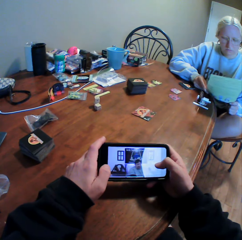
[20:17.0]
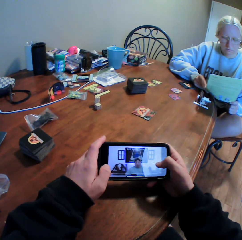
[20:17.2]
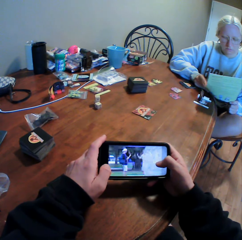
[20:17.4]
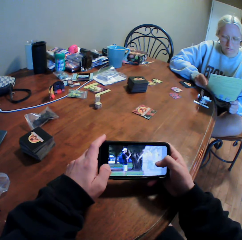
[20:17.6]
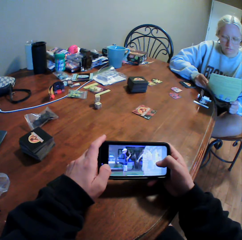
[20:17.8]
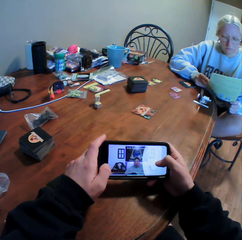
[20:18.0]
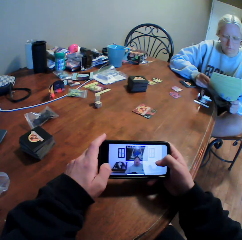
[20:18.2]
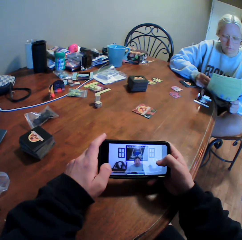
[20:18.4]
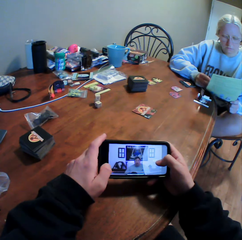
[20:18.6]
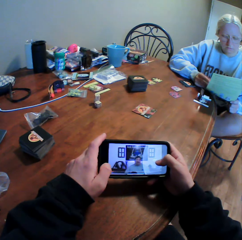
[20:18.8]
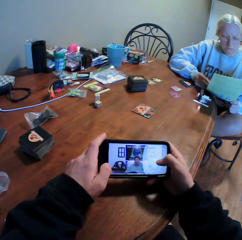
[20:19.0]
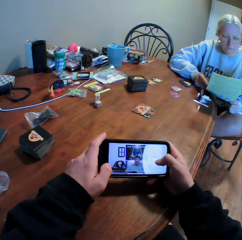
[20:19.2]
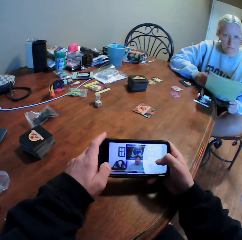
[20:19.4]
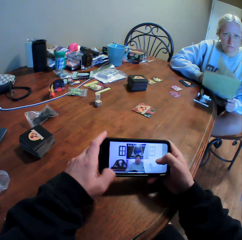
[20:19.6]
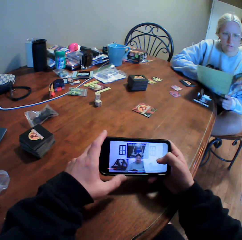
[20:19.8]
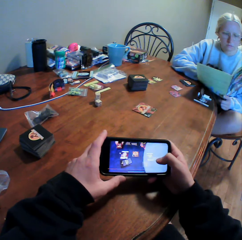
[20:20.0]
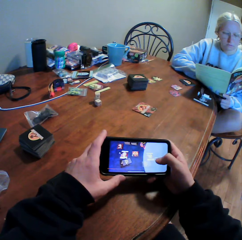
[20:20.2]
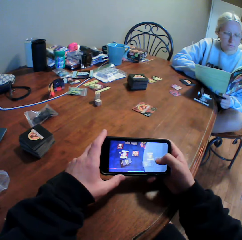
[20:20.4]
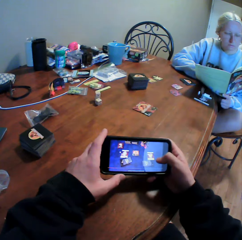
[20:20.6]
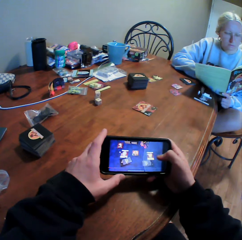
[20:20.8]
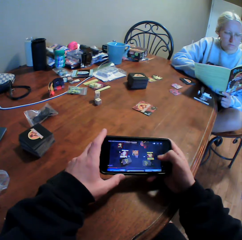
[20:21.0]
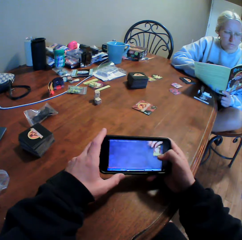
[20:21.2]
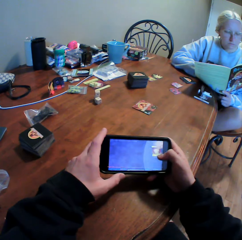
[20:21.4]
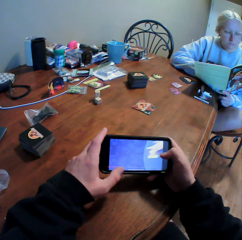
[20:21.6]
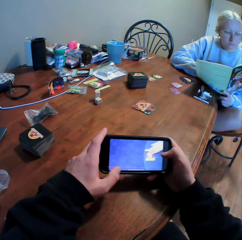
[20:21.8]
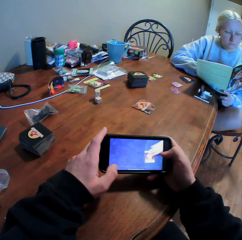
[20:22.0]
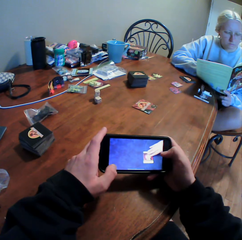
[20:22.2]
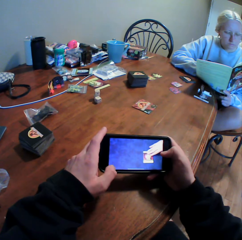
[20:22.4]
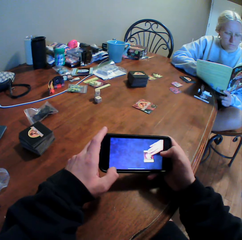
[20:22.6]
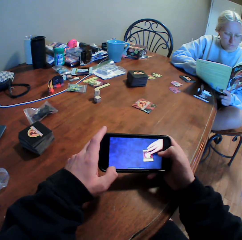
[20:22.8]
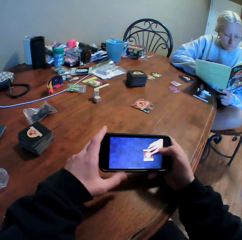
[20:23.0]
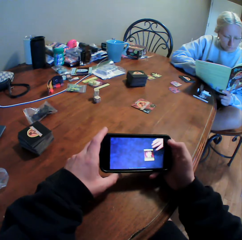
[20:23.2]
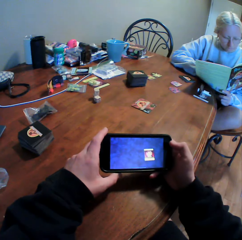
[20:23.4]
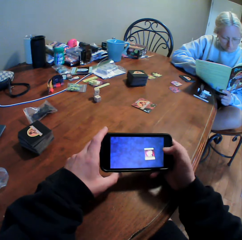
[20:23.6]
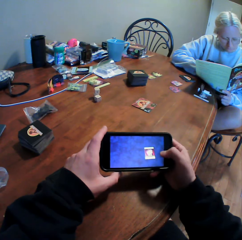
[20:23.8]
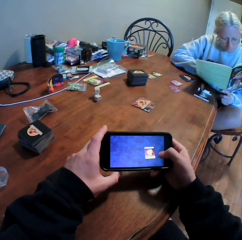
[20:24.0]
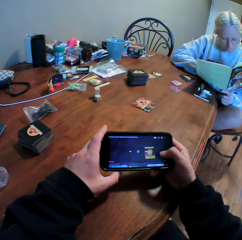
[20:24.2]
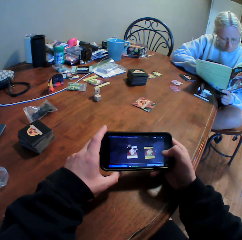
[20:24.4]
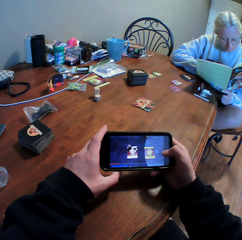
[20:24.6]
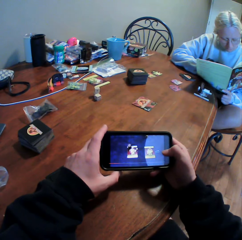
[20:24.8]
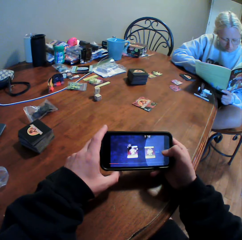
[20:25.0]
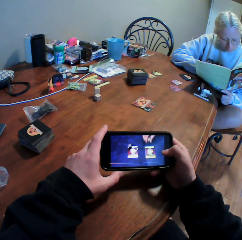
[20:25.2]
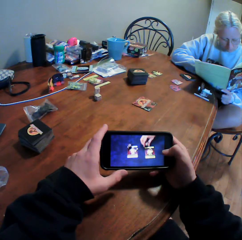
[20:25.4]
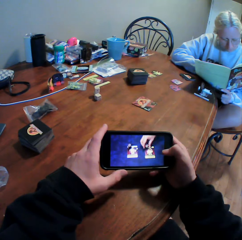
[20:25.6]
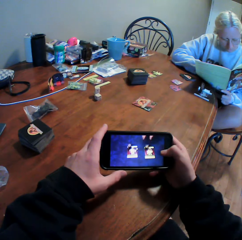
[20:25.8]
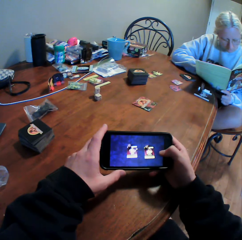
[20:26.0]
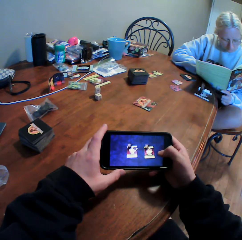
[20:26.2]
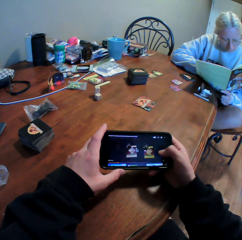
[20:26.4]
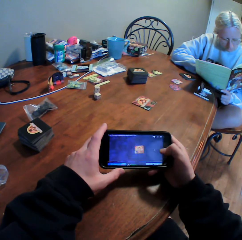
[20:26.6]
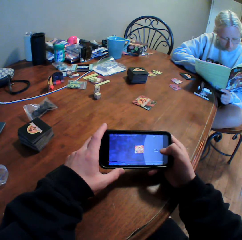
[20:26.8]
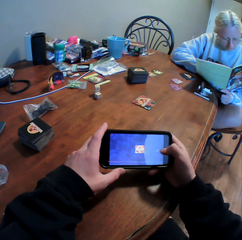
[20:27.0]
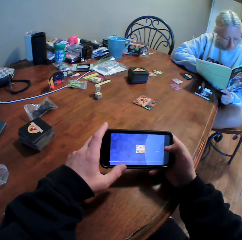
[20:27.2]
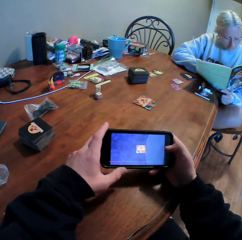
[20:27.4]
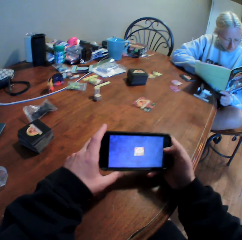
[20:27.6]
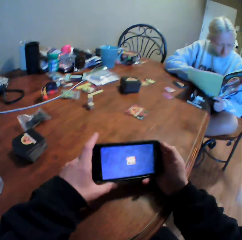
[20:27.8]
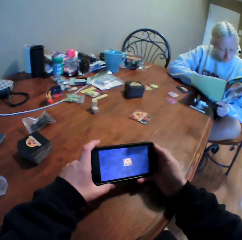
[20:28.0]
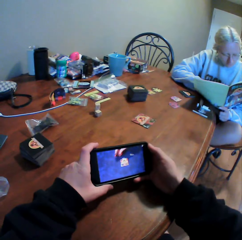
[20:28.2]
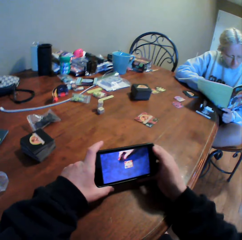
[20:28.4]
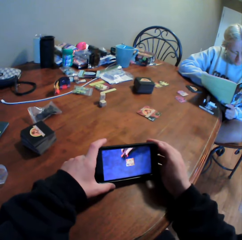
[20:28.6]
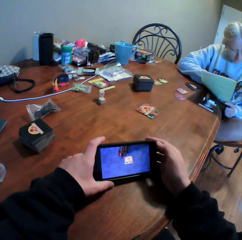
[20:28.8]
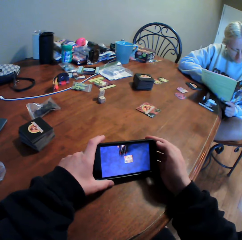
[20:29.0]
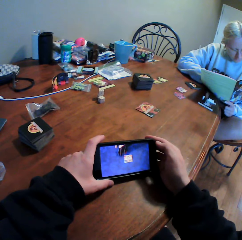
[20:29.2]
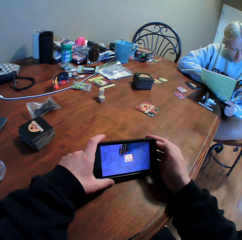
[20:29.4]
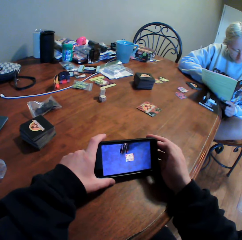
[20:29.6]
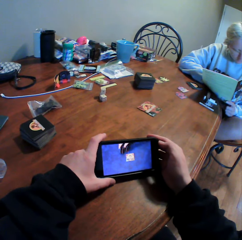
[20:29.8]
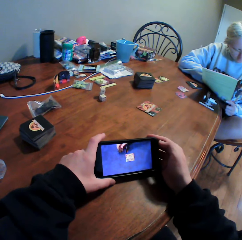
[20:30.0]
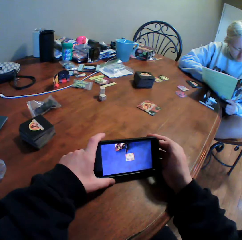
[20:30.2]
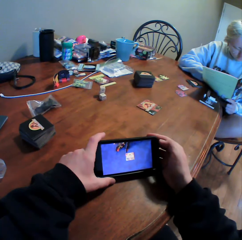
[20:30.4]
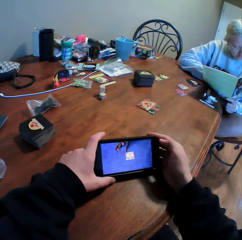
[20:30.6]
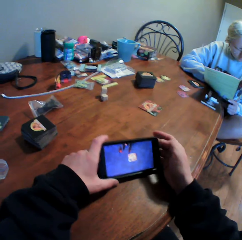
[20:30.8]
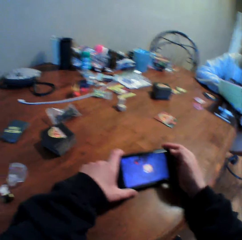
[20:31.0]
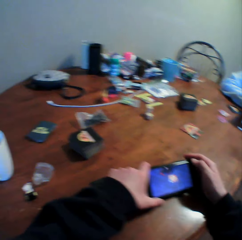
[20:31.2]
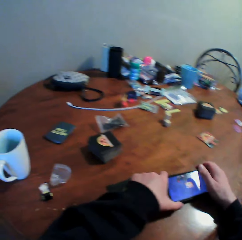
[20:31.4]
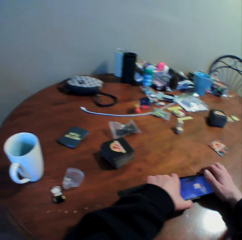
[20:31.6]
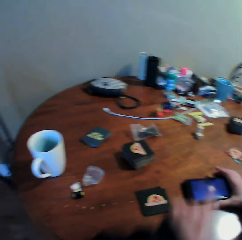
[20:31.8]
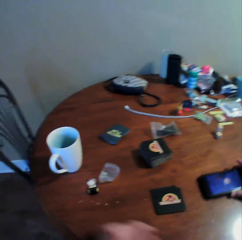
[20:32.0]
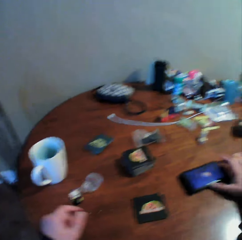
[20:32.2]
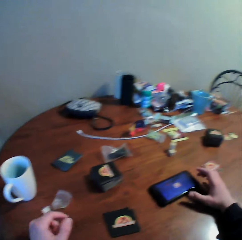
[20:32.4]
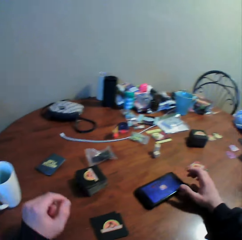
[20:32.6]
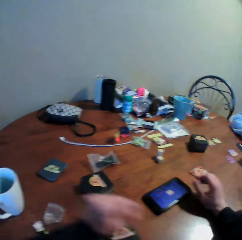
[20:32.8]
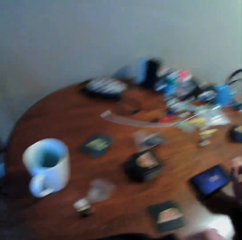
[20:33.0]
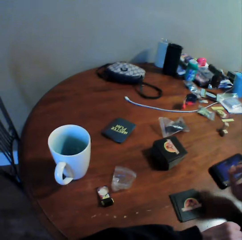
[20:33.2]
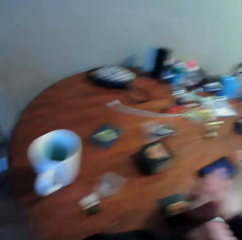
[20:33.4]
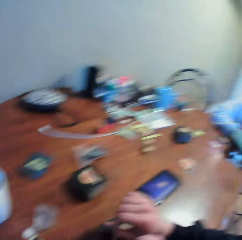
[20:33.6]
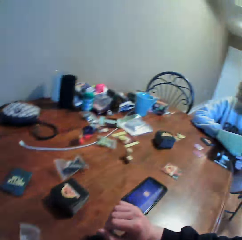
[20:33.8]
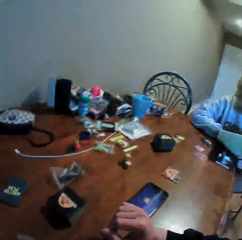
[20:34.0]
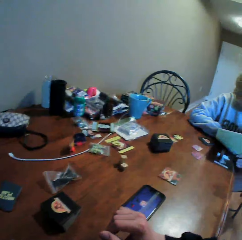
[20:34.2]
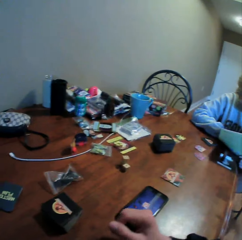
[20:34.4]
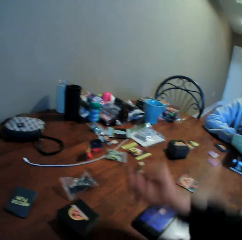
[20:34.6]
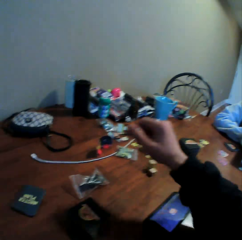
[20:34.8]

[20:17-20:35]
The camera wearer watches the video in the phone. They put the phone on the table. They stare at the table.

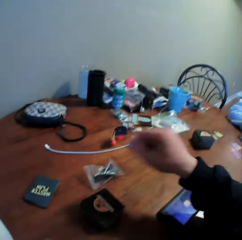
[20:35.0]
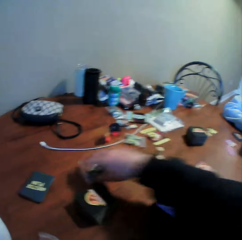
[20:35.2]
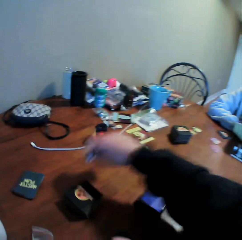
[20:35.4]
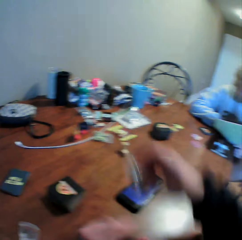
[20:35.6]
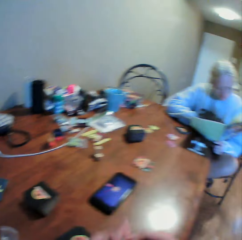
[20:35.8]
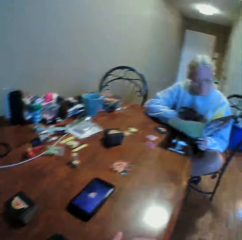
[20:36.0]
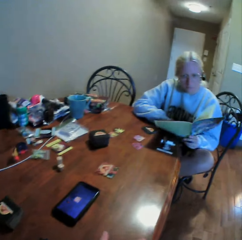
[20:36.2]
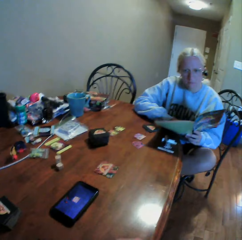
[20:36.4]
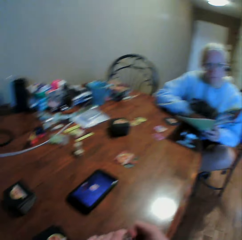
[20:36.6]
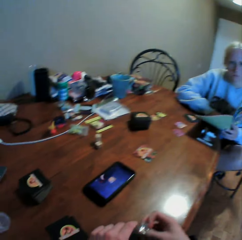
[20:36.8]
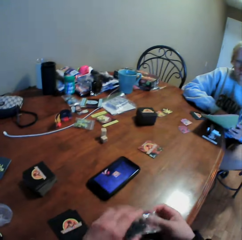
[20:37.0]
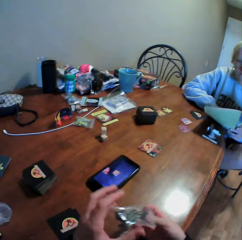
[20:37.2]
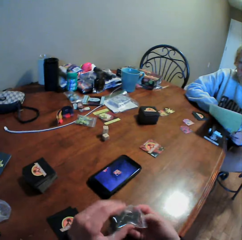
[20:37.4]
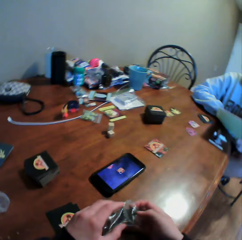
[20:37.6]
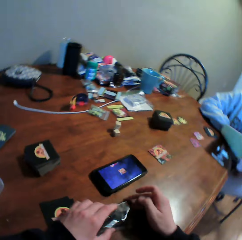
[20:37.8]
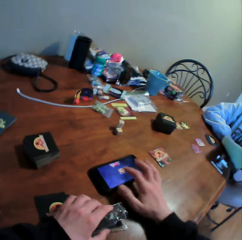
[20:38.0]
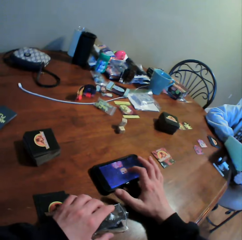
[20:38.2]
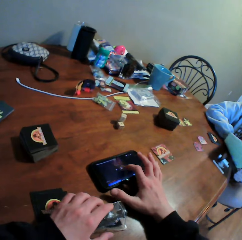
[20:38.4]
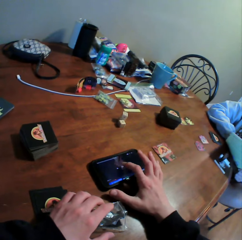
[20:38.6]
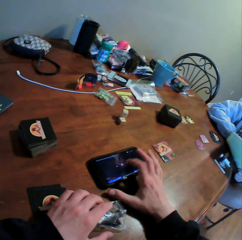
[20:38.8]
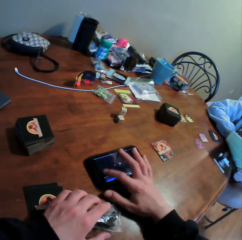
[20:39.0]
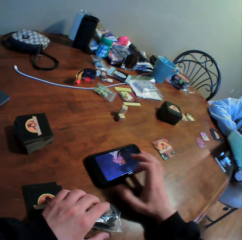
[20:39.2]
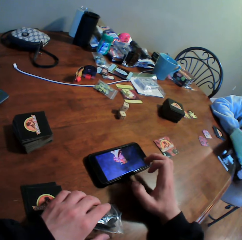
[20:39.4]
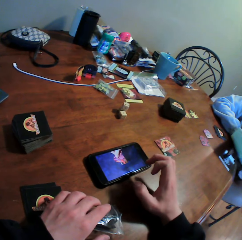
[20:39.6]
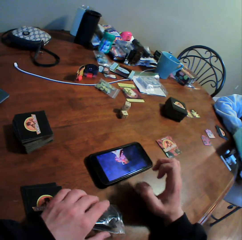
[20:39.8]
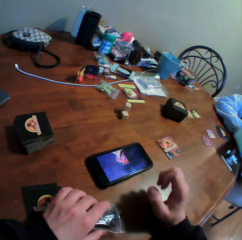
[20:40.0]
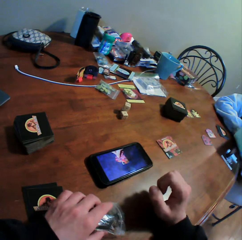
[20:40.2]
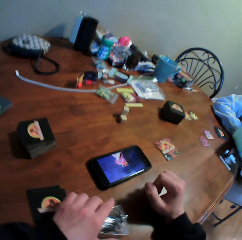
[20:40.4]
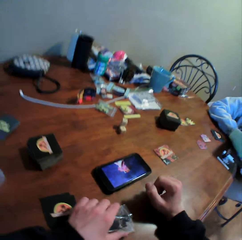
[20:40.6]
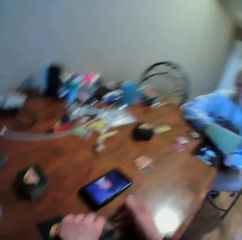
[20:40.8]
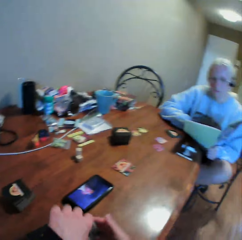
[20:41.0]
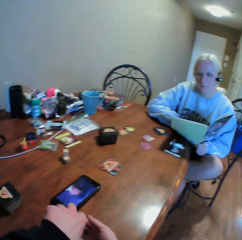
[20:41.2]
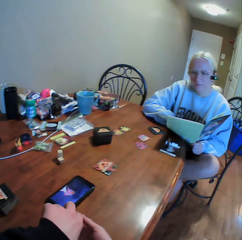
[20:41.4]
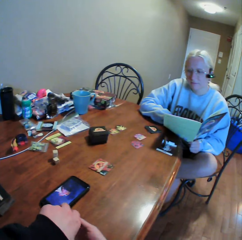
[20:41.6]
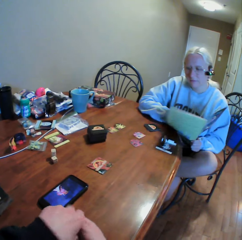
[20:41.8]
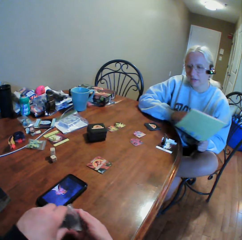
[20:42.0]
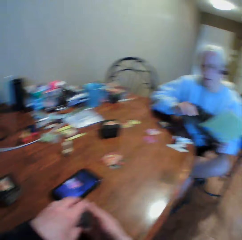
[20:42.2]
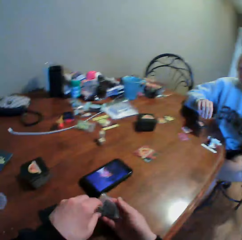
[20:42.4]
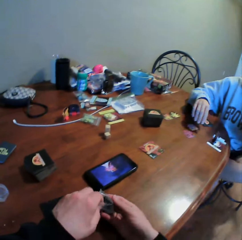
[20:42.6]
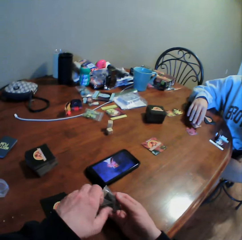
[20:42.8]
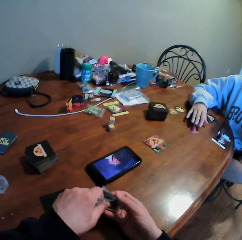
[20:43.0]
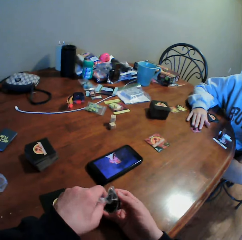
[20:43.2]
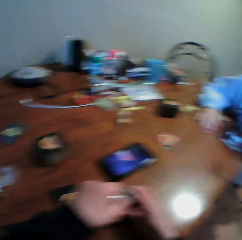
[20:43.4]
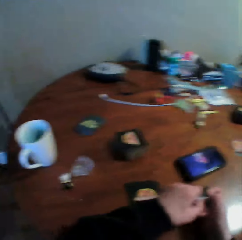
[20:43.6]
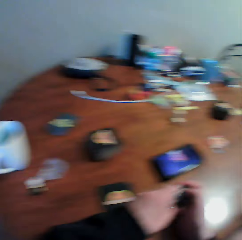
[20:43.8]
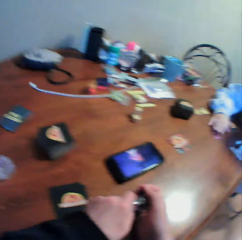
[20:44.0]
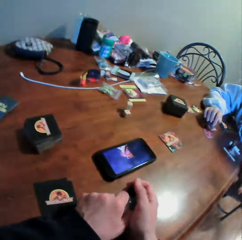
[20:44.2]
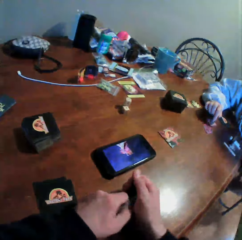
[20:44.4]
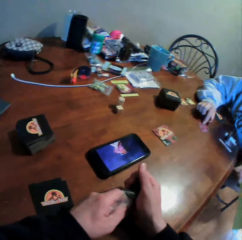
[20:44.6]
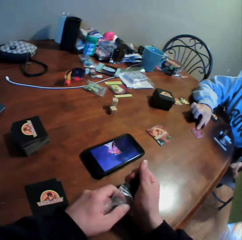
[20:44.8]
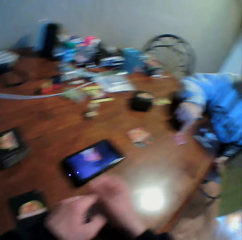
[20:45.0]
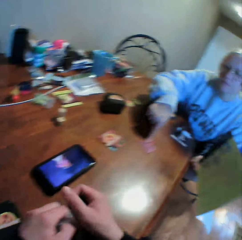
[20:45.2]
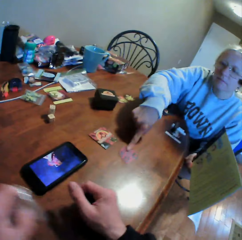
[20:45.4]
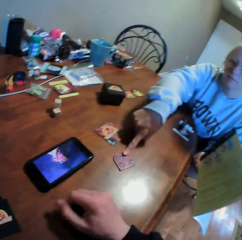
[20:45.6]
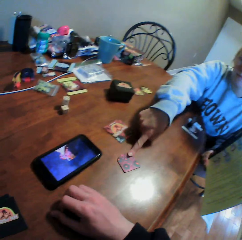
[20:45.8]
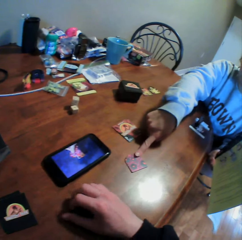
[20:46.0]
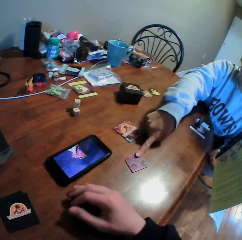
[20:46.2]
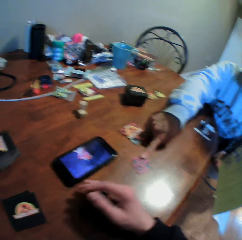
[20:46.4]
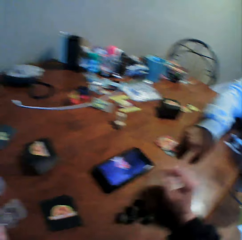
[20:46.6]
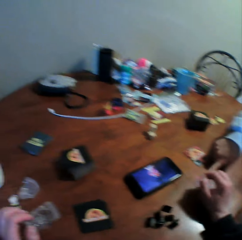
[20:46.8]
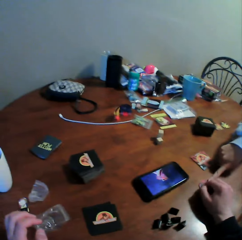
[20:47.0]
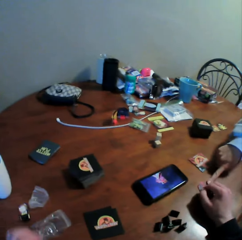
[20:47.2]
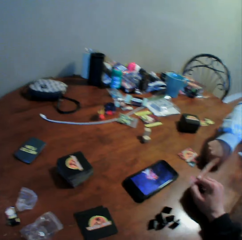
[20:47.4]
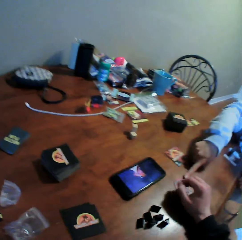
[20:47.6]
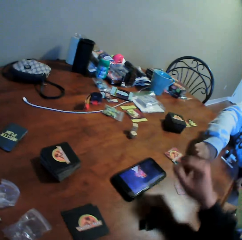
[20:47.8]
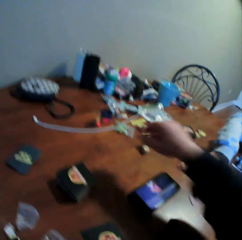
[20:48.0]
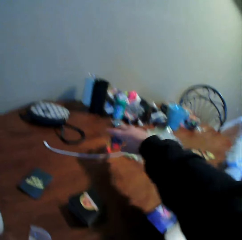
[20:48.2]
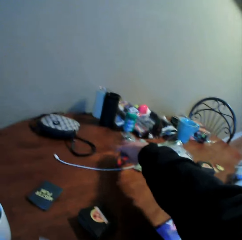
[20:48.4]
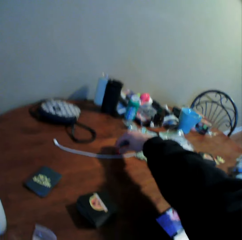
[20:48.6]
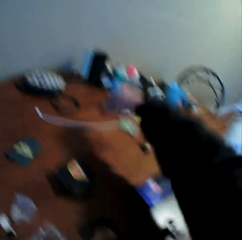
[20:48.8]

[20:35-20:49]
The camera wearer picks up the sachet of something. They operate the phone on the table. They interact with a person. They stare at the person. They look around the table. They remove something from the sachet. They tear the paper. The person moves the card on the table. The camera wearer moves the card on the table. They put something on the table. They touch the card on the table.
